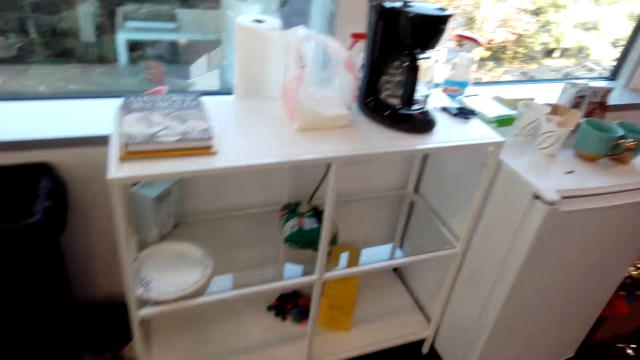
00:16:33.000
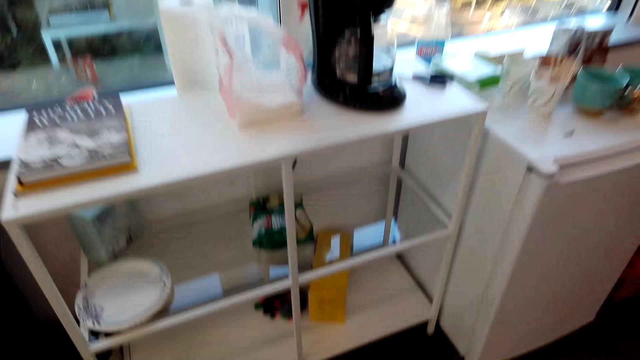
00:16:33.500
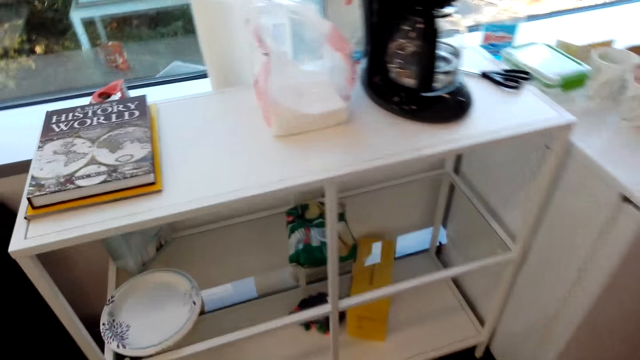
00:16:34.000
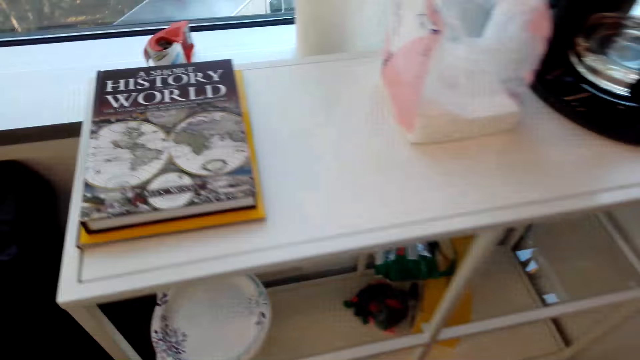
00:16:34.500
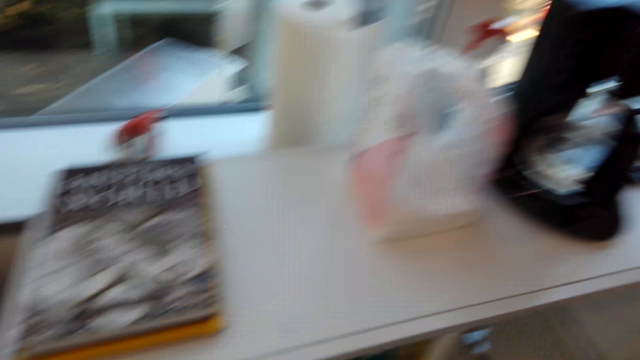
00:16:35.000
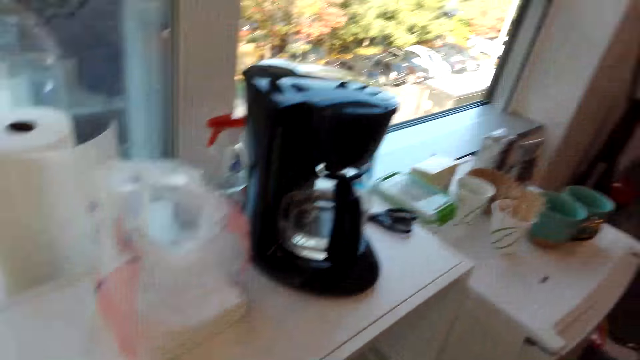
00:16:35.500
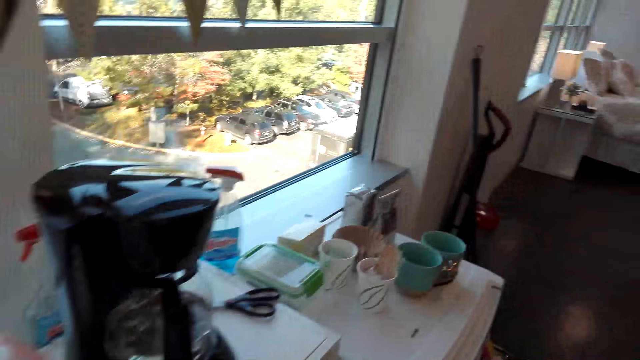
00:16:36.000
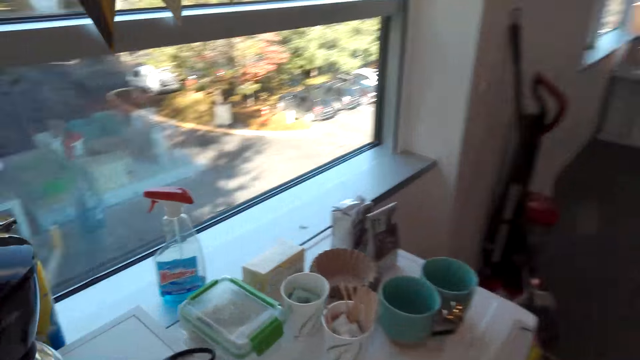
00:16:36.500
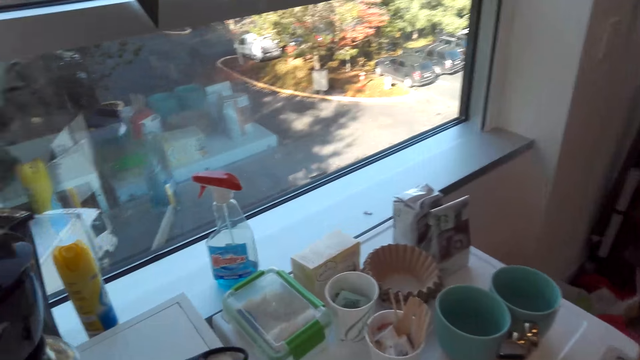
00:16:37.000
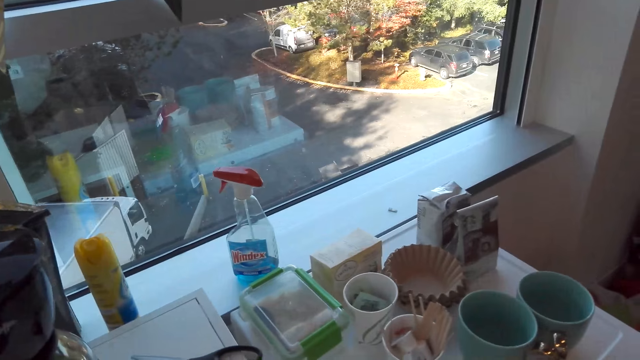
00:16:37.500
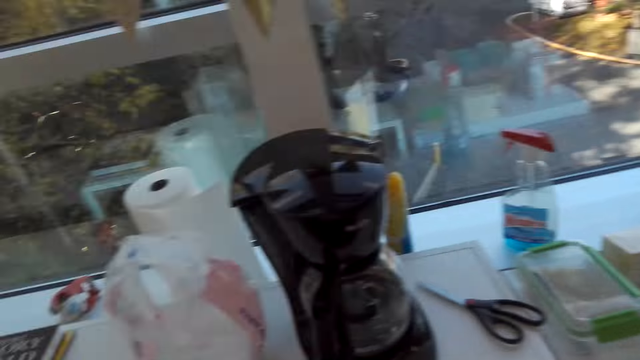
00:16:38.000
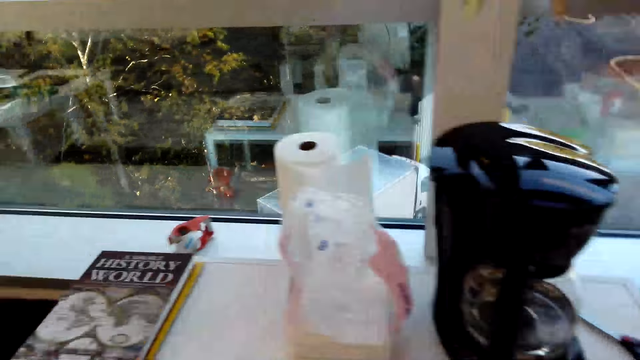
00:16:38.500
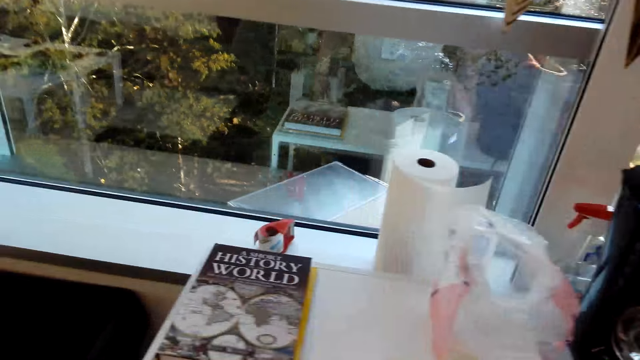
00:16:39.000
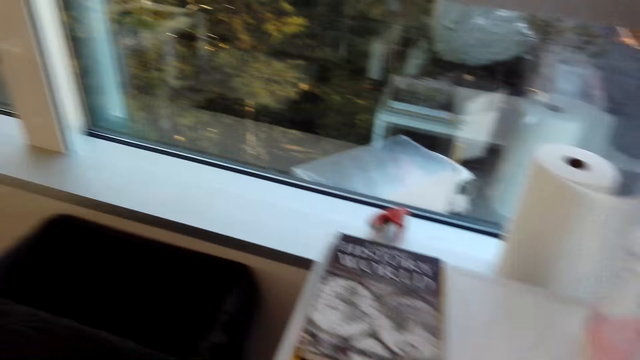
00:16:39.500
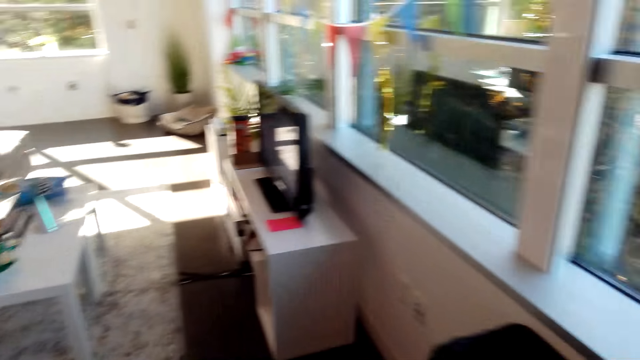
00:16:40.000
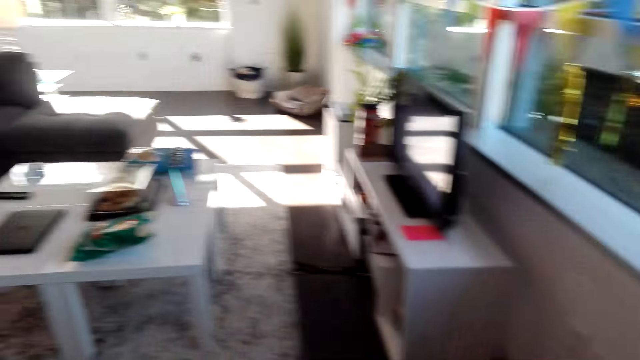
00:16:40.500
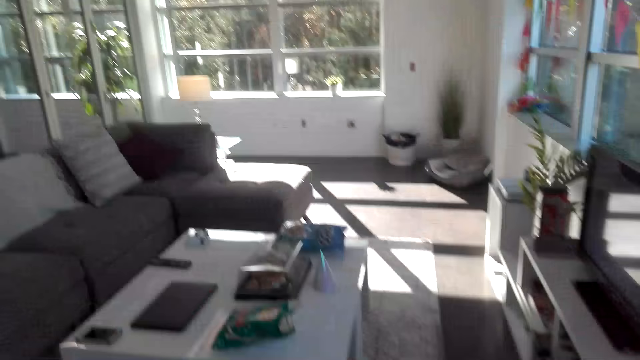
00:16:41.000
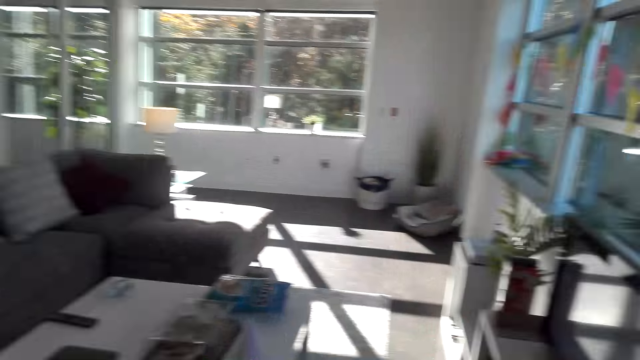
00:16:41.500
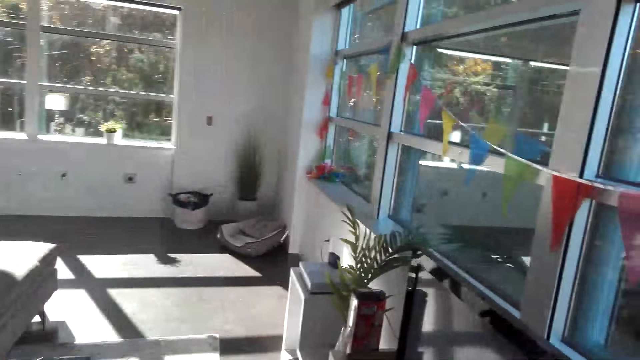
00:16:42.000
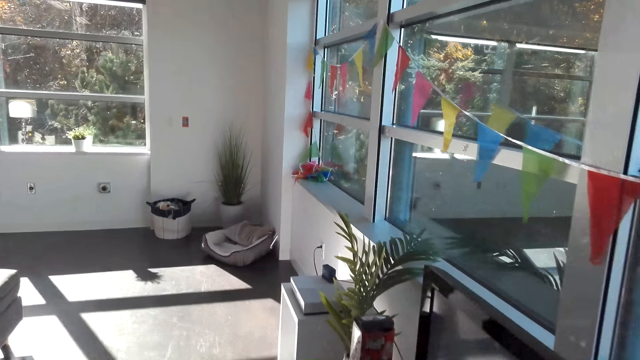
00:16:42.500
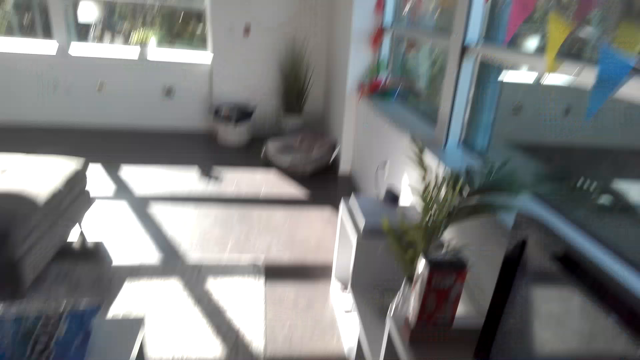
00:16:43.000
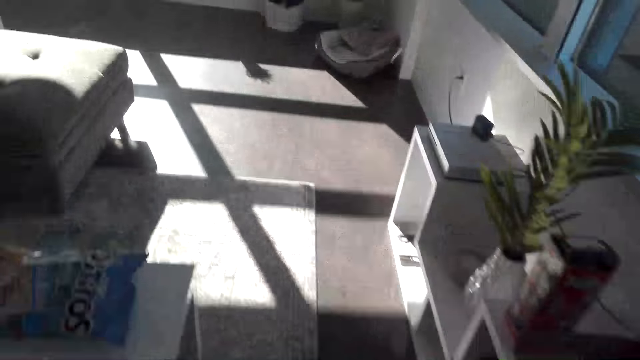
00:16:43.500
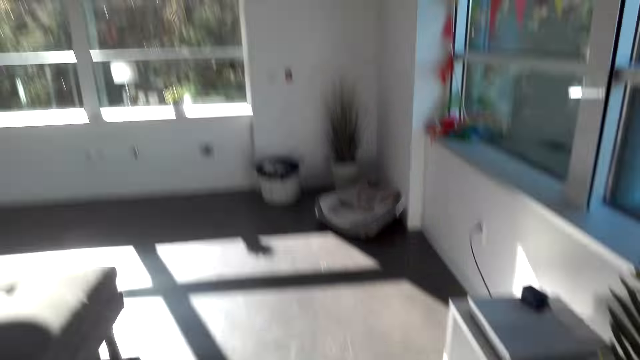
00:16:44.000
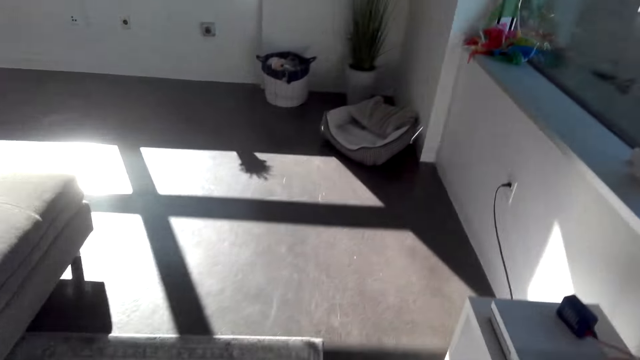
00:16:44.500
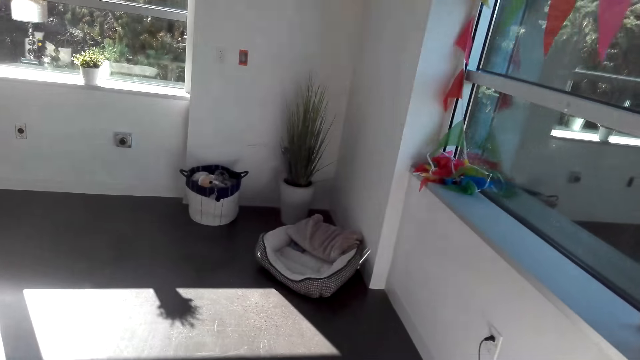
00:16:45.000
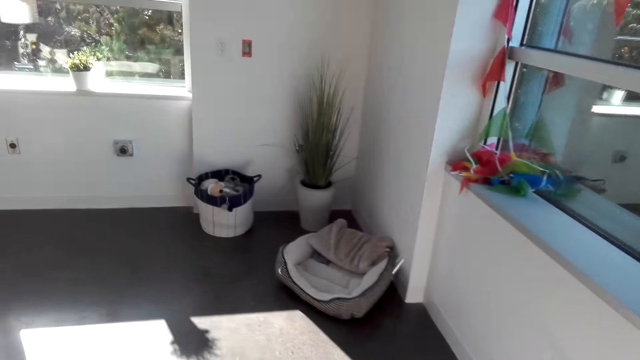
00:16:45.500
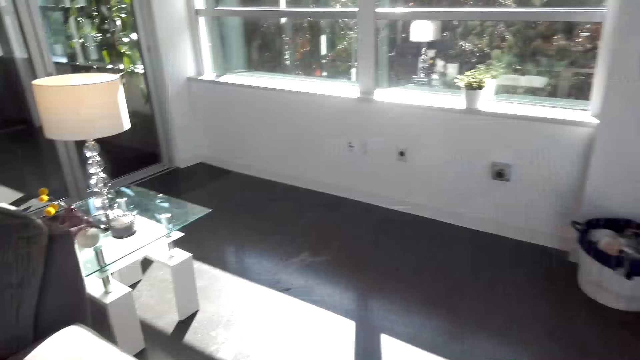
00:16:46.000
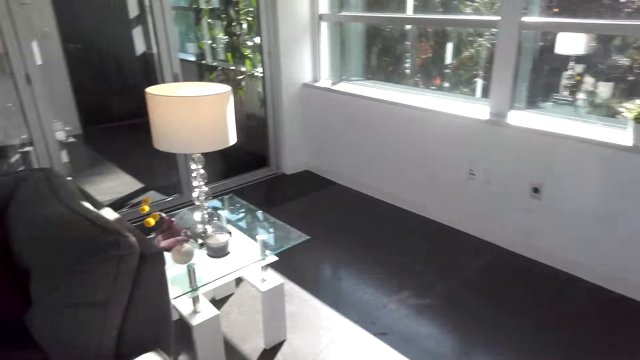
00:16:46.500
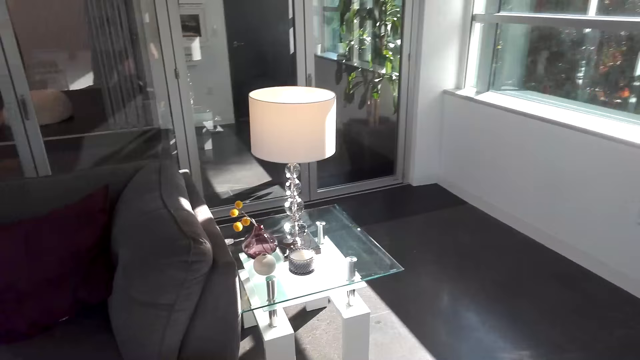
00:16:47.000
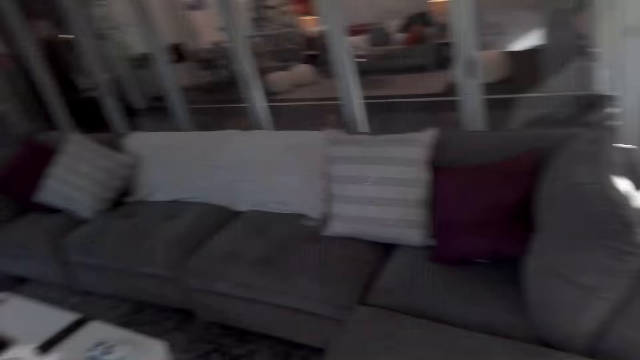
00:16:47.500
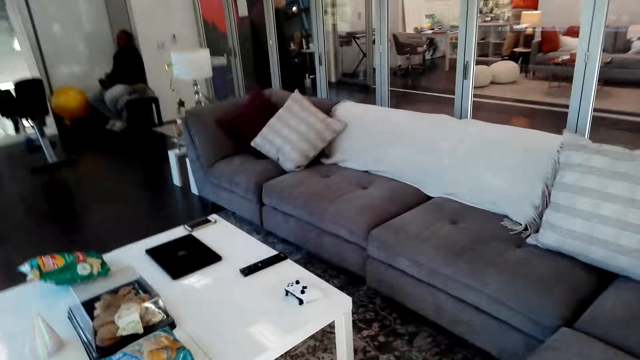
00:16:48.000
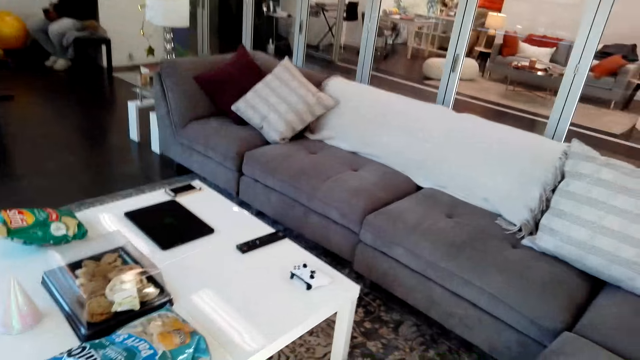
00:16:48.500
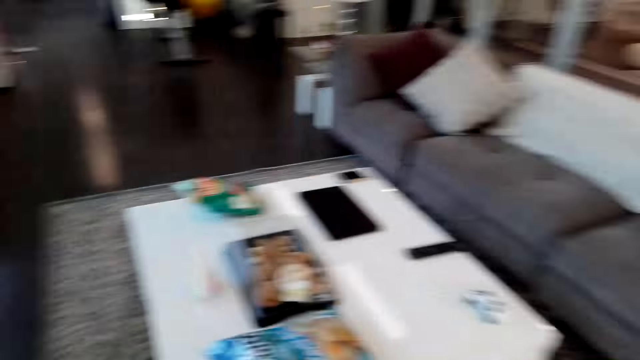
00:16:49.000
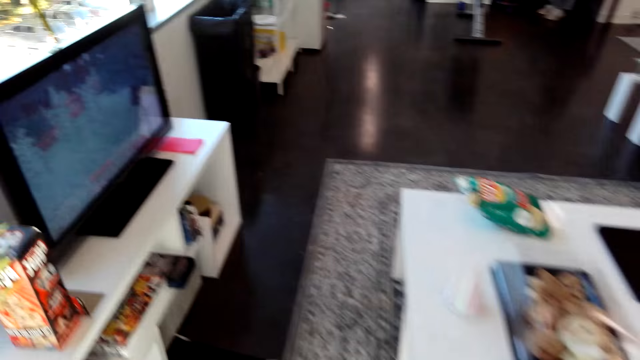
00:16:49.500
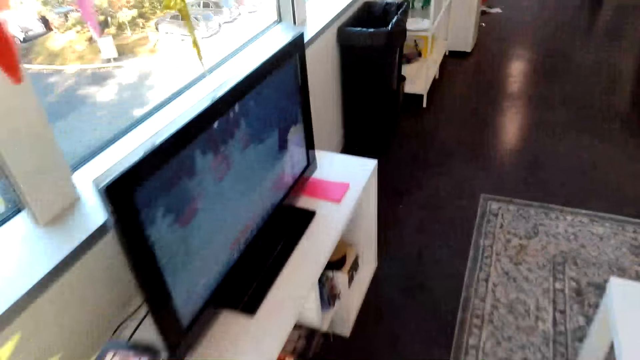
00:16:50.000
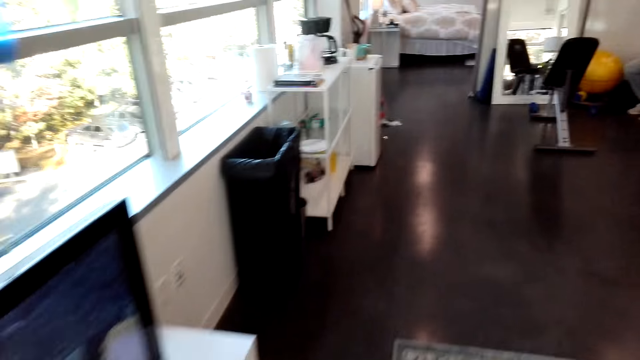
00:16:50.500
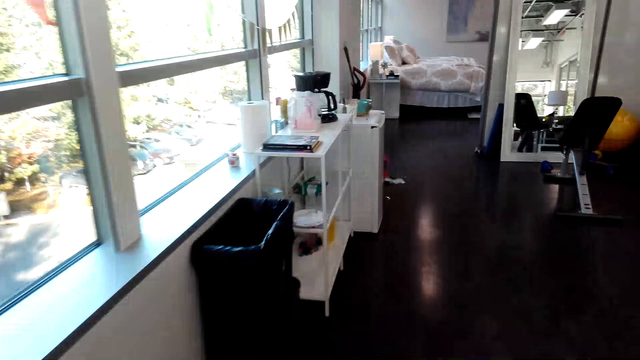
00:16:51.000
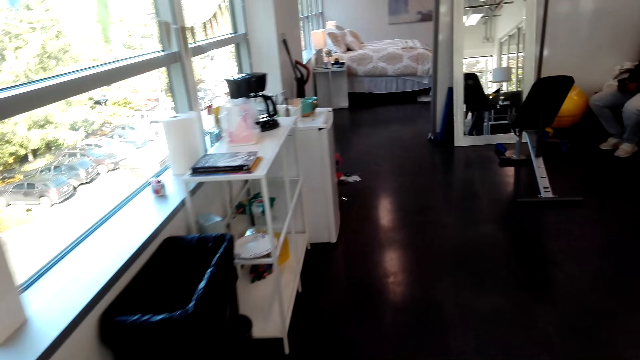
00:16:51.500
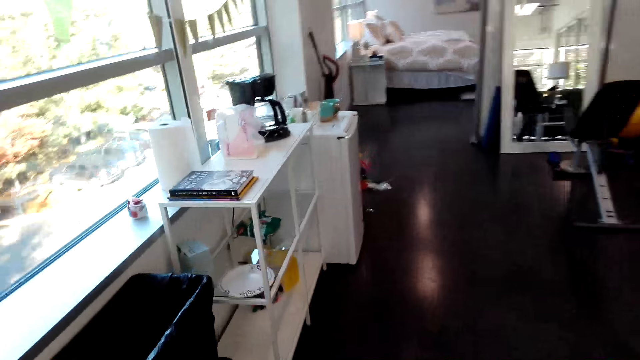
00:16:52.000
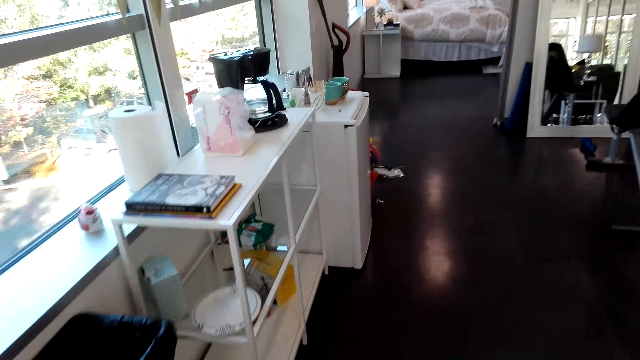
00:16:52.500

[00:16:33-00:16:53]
A man converses with the camera wearer. The camera wearer looks around the house. They walk around. They converse with the man. They walk around the house.
